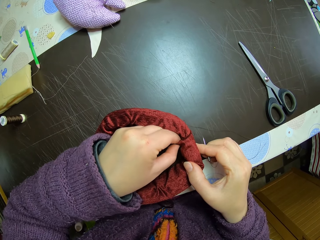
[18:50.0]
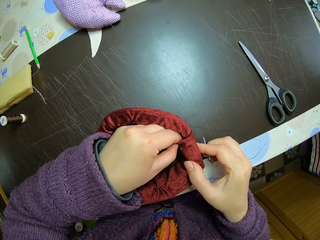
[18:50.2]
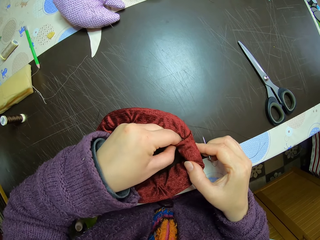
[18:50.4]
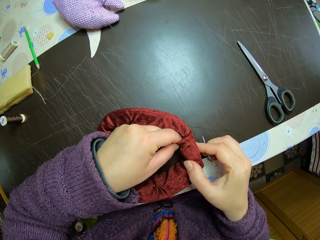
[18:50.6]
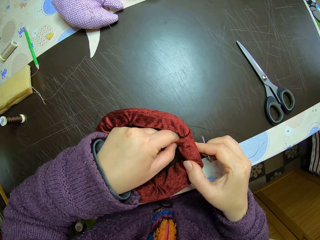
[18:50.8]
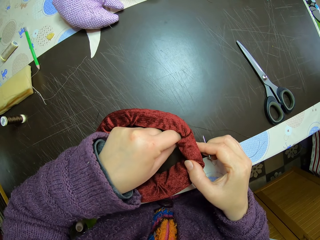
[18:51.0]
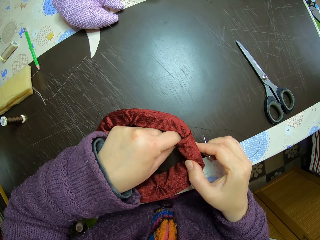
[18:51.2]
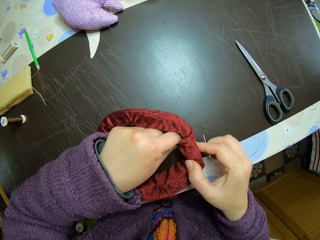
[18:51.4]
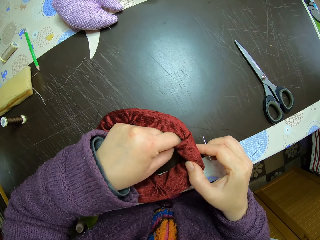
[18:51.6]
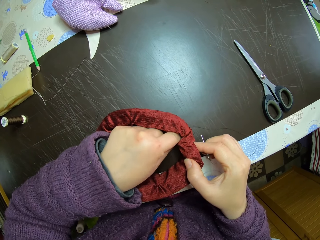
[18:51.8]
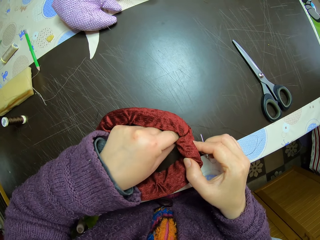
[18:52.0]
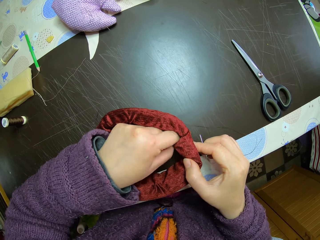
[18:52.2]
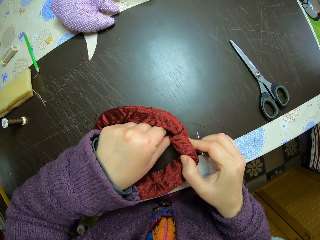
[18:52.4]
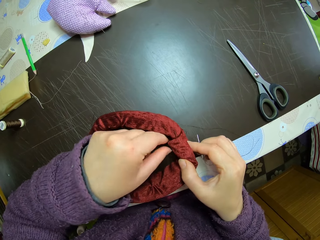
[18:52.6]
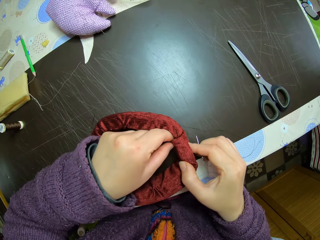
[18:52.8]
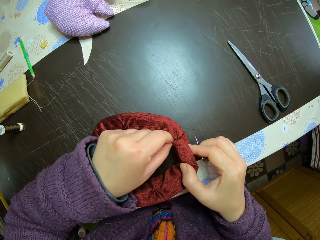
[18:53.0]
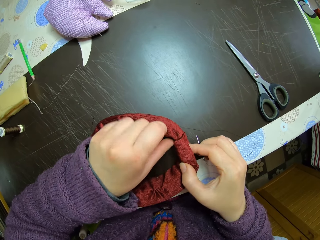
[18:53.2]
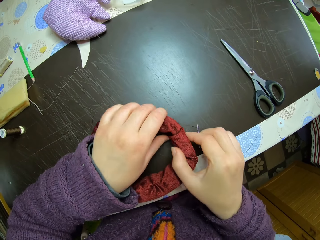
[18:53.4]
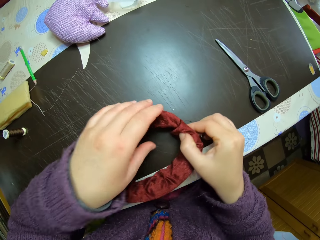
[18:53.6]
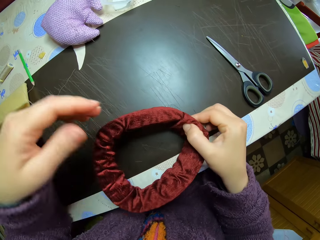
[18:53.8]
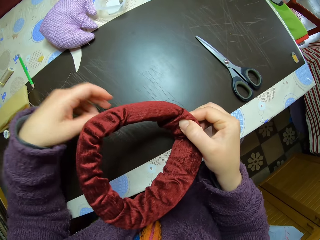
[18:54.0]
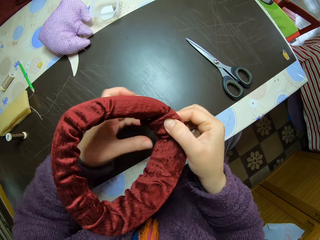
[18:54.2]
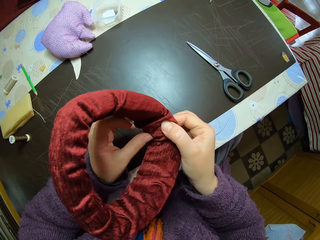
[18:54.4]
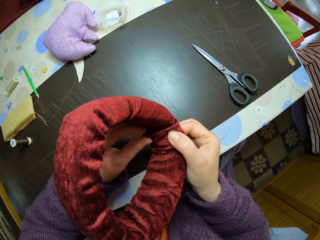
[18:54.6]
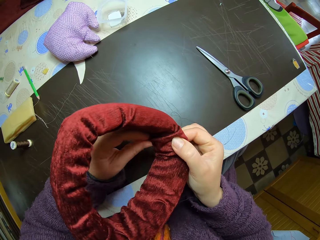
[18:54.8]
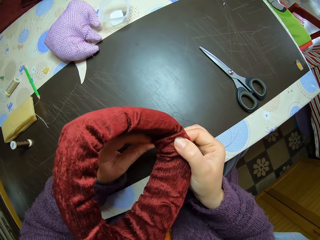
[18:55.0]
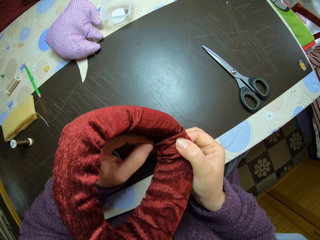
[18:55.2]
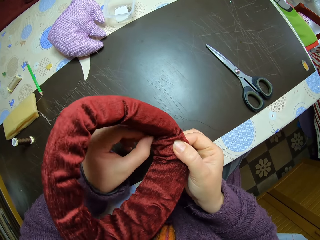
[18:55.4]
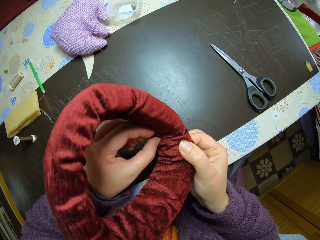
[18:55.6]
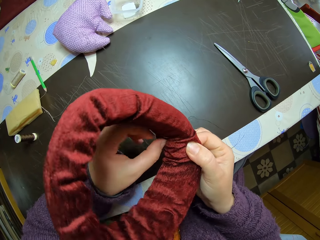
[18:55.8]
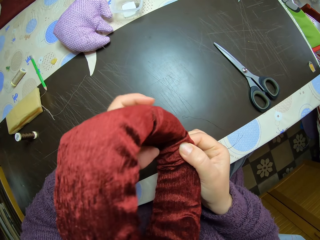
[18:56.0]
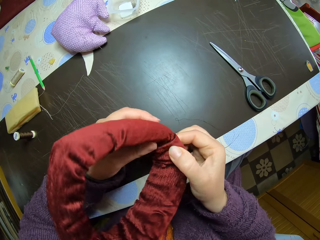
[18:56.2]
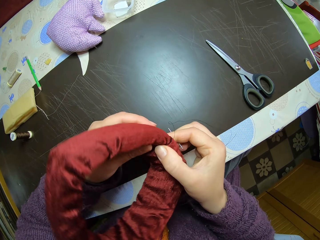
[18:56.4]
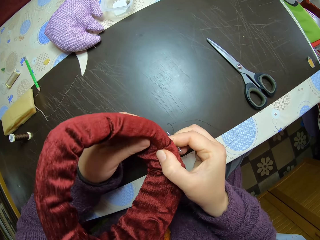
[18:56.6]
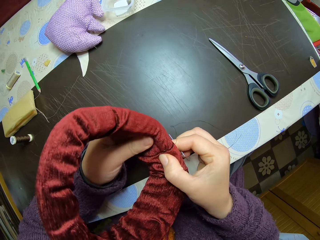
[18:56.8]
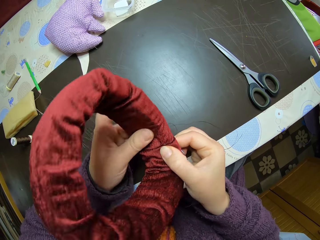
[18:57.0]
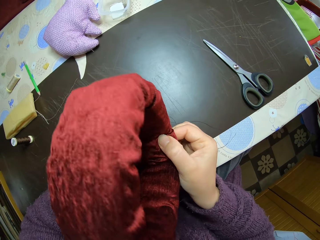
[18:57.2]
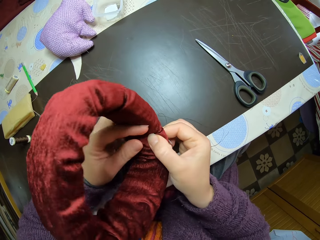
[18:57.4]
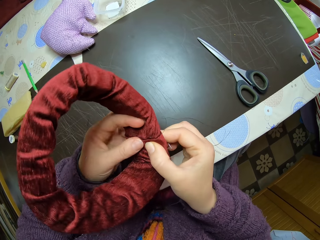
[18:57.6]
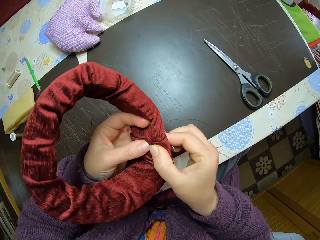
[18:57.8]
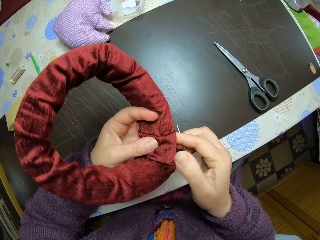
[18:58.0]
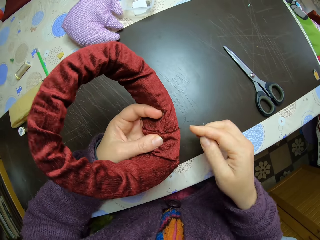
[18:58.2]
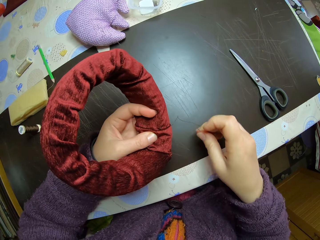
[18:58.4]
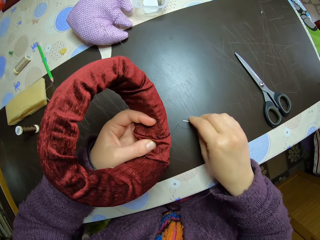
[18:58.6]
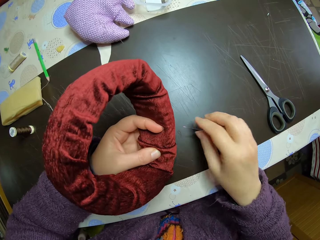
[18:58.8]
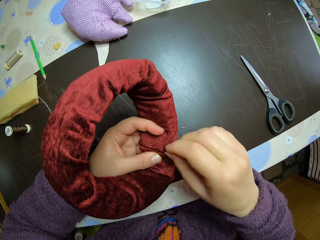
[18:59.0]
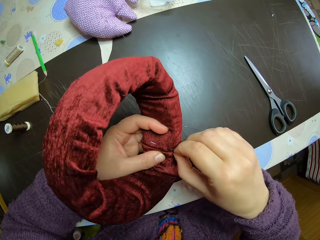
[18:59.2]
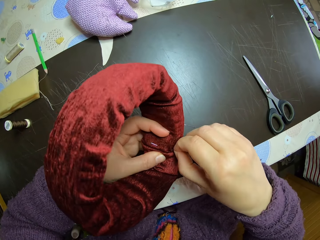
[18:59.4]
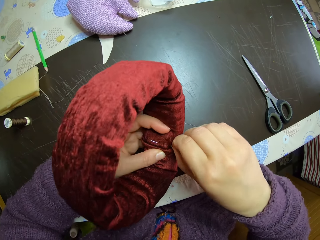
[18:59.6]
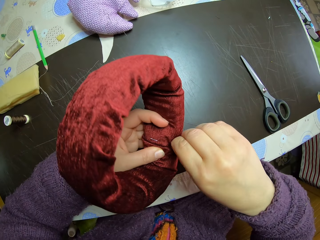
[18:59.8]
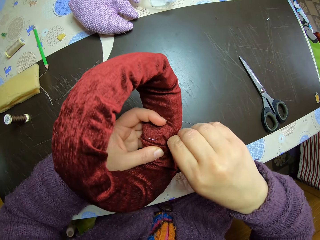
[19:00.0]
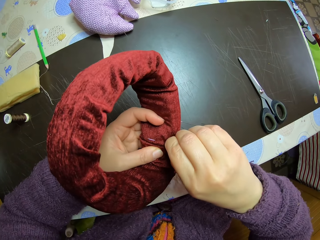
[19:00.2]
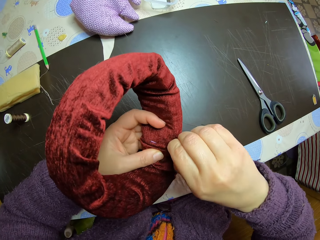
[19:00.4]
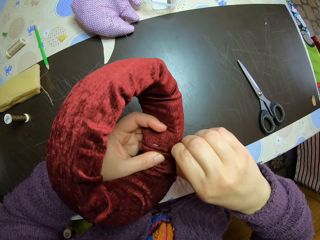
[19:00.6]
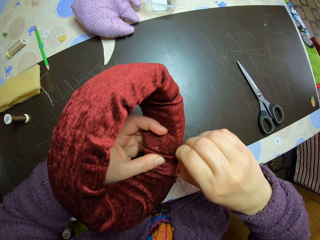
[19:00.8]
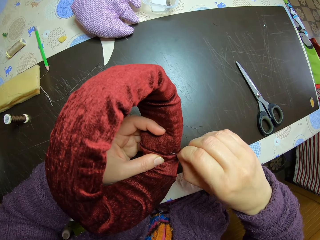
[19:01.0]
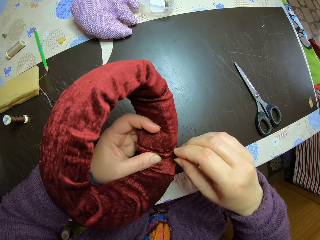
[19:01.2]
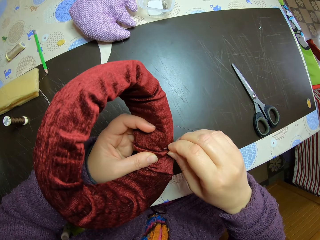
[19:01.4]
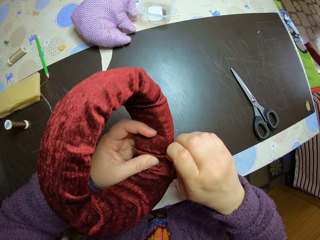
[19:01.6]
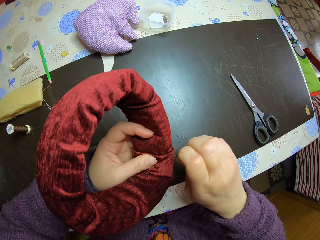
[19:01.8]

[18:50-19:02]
The camera wearer picks up the headband. They adjust the headband. They drop the needle on the table. They remove a pin from the headband.

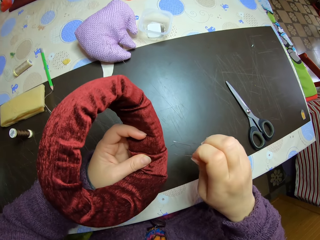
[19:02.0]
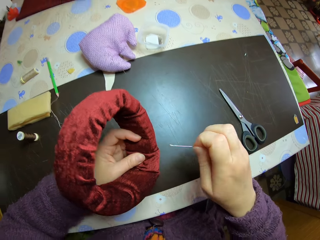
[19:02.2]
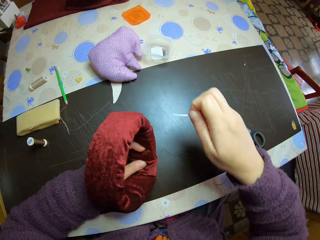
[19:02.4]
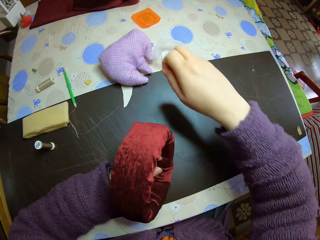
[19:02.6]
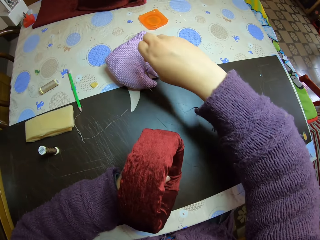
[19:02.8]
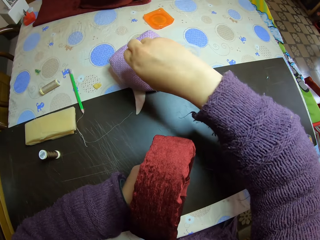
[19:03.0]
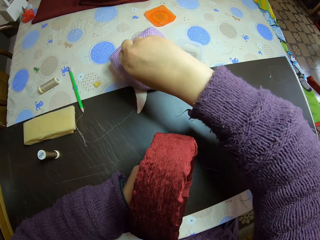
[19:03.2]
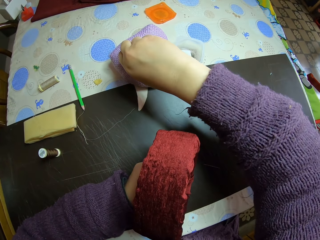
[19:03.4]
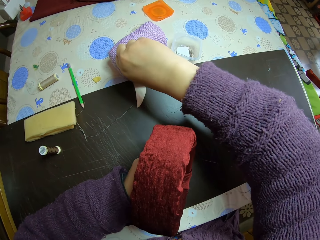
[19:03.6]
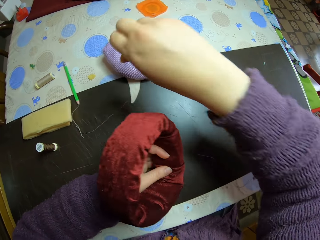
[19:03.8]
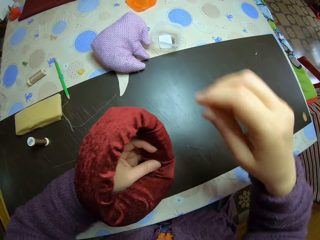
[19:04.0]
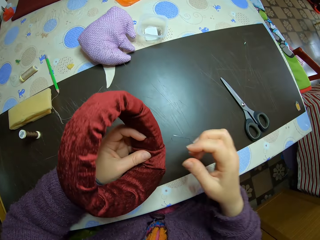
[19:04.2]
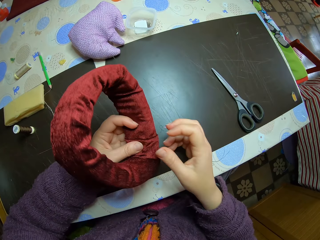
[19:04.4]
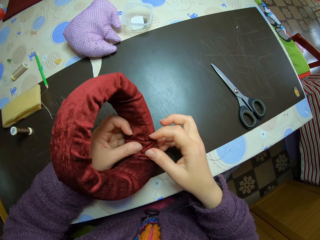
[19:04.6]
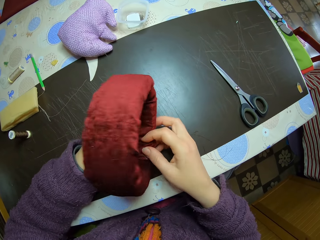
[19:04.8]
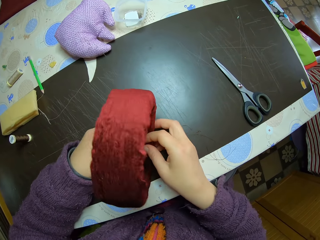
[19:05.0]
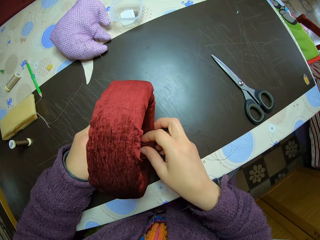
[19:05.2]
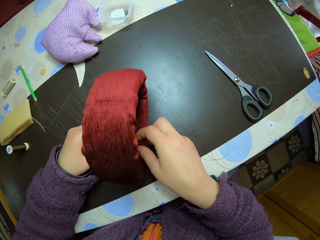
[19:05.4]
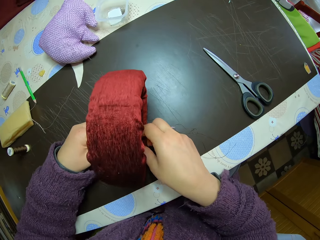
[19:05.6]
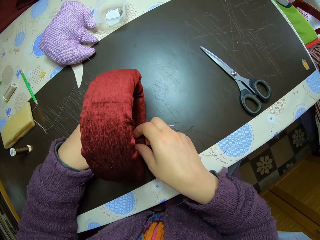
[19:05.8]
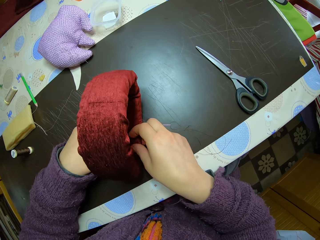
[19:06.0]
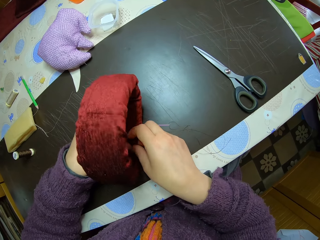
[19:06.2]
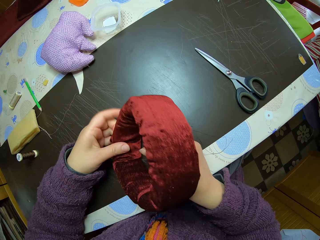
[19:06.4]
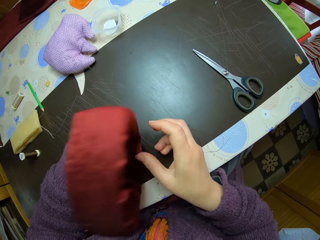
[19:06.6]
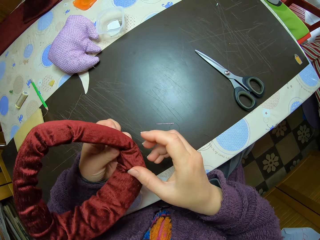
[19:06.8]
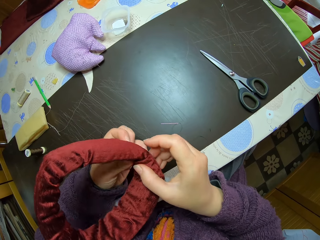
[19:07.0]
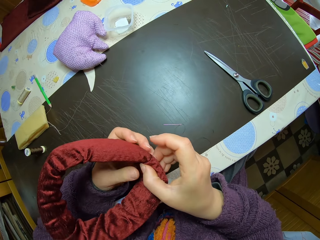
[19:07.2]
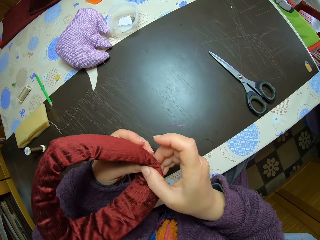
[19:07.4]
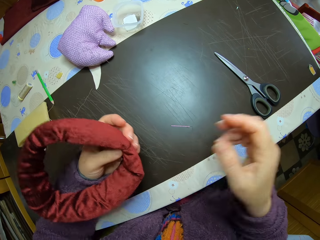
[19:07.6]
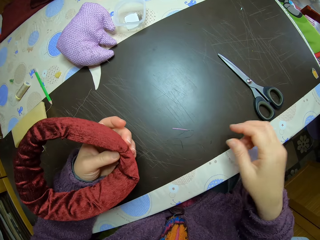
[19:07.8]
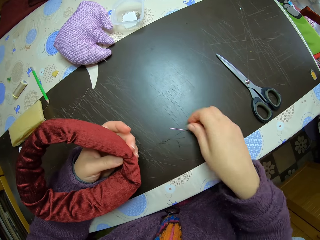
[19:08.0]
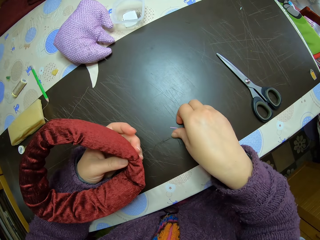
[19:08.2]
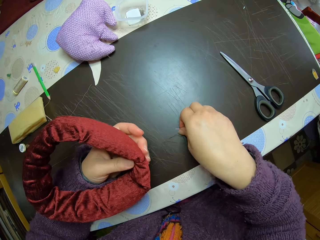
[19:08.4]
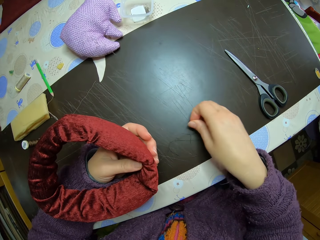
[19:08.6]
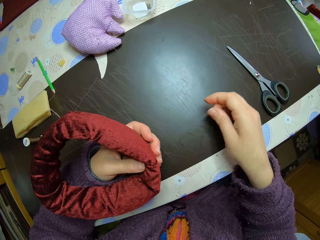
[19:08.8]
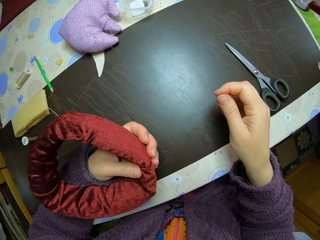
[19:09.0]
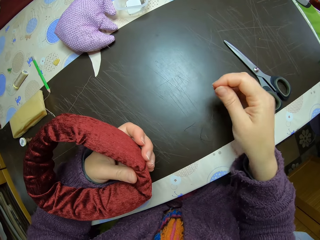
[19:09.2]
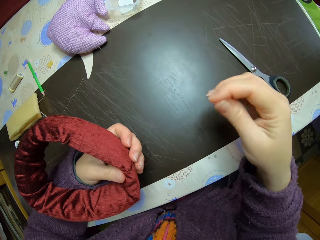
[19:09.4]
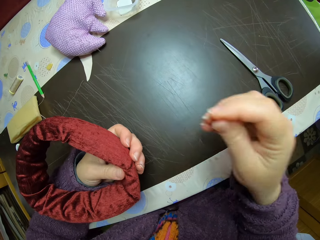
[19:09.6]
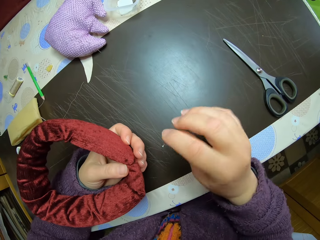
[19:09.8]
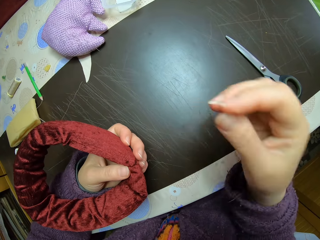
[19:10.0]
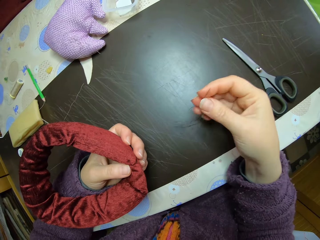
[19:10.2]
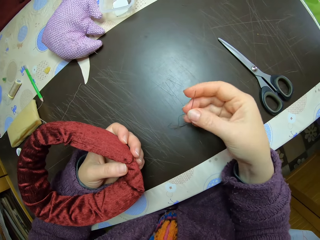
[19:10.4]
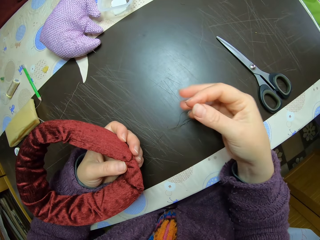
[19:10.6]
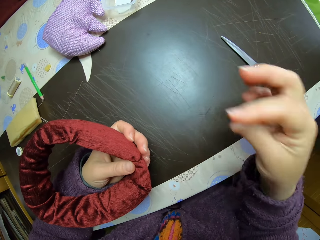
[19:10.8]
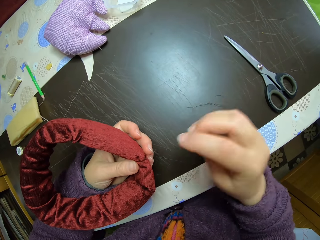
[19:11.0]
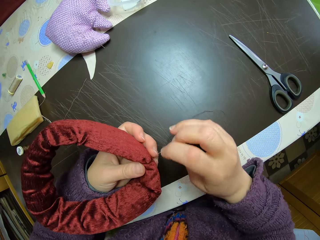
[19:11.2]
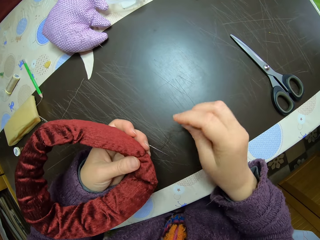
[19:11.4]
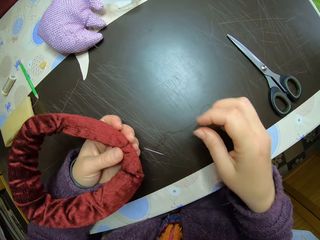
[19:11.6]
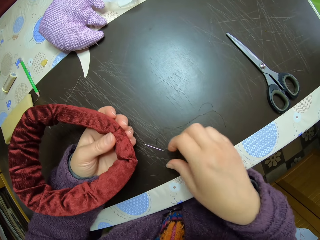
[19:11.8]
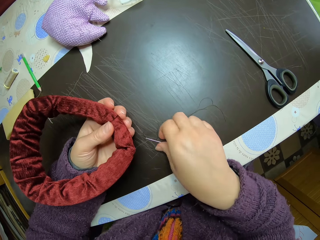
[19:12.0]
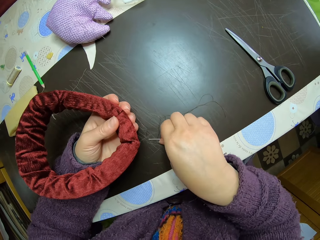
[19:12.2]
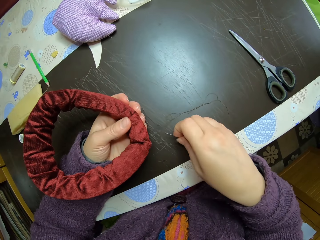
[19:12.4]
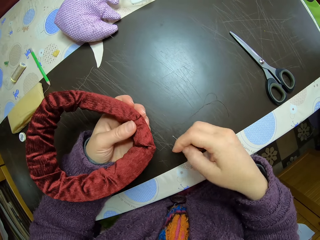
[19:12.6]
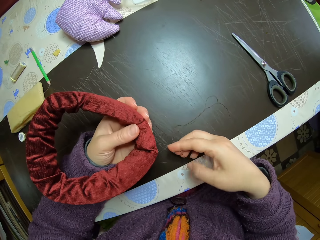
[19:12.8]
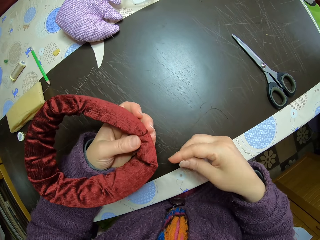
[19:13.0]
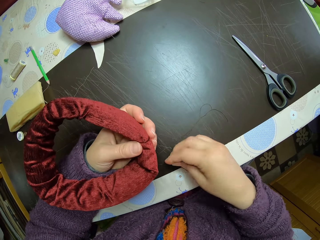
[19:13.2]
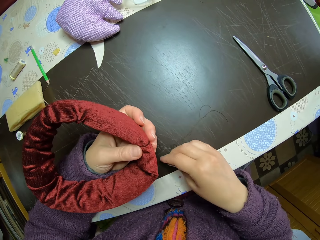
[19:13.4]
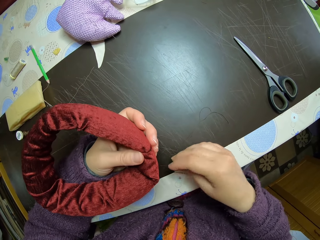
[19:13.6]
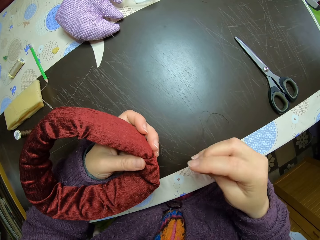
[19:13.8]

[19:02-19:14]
The camera wearer drops the pin on the pin cushion. They attach the pin on something. They adjust the headband. They pick up the needle from the table. They shake the needle. They drop the needle on the table. They pick up the needle from the table again.
